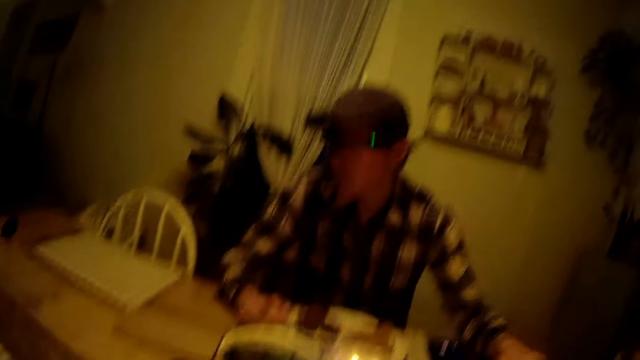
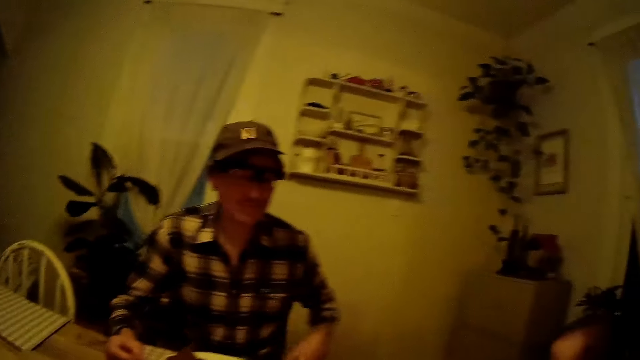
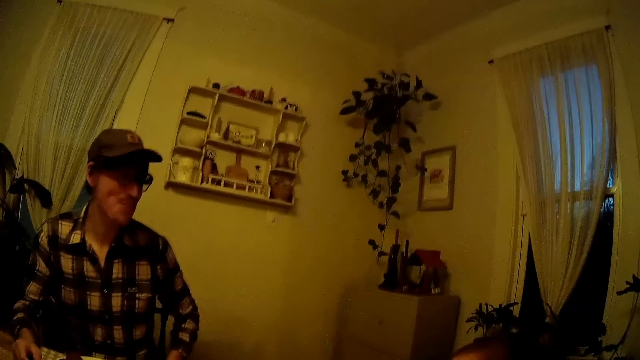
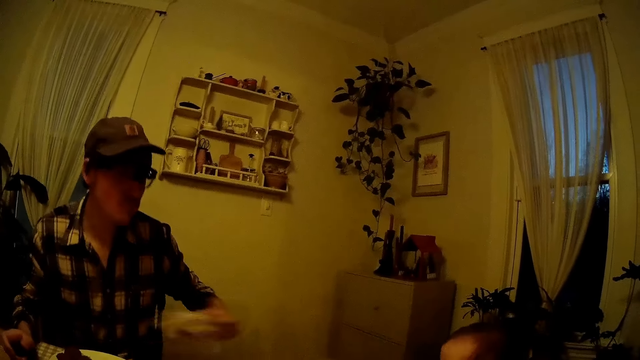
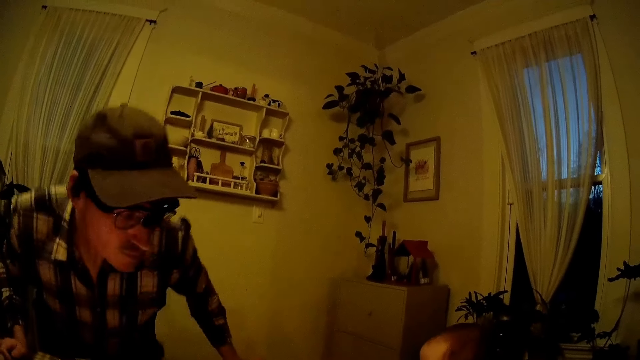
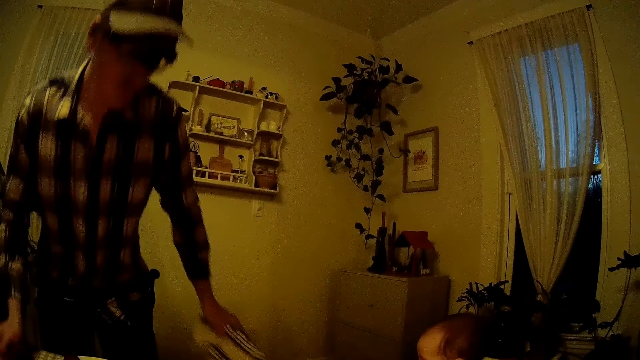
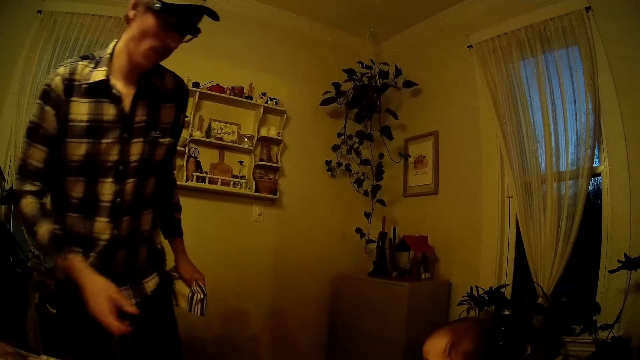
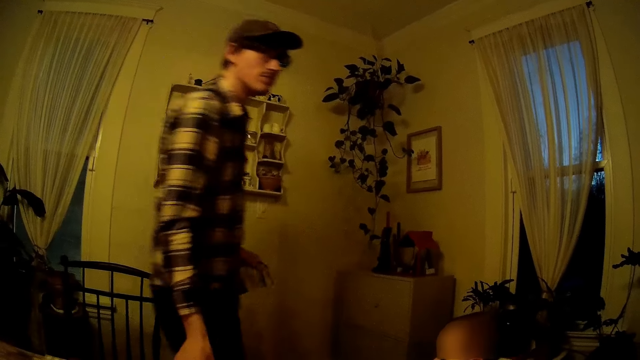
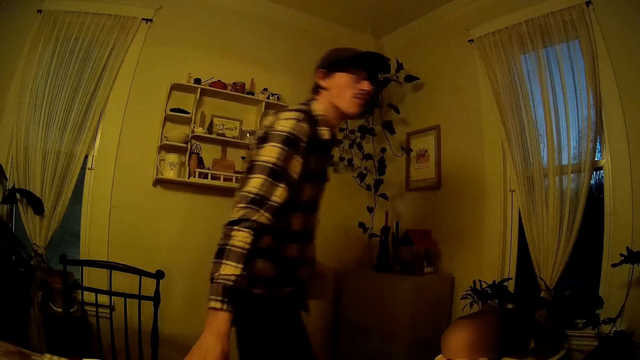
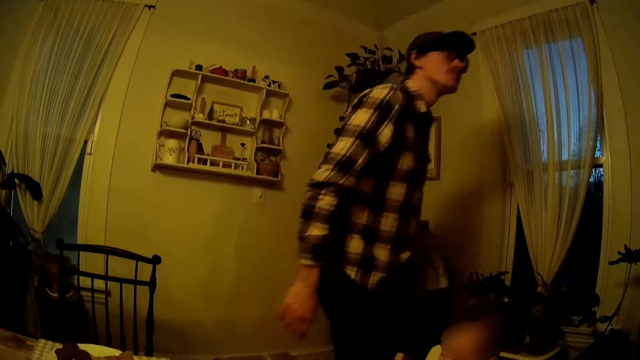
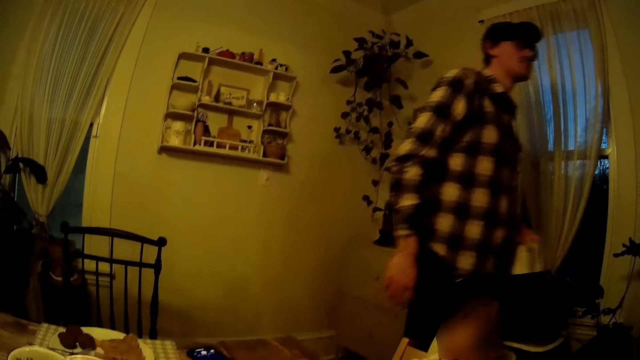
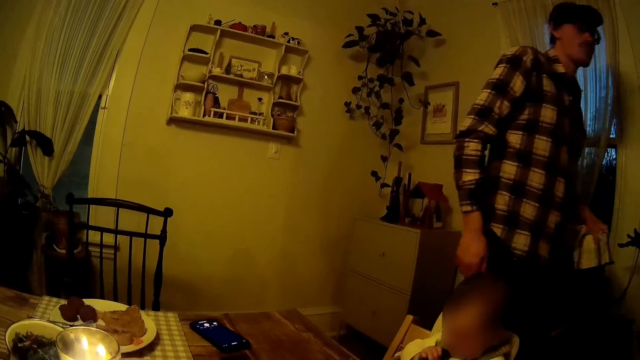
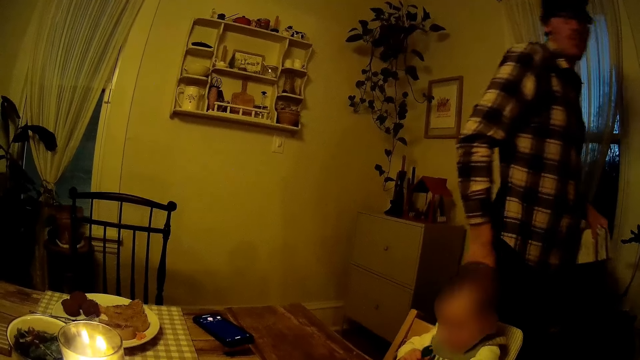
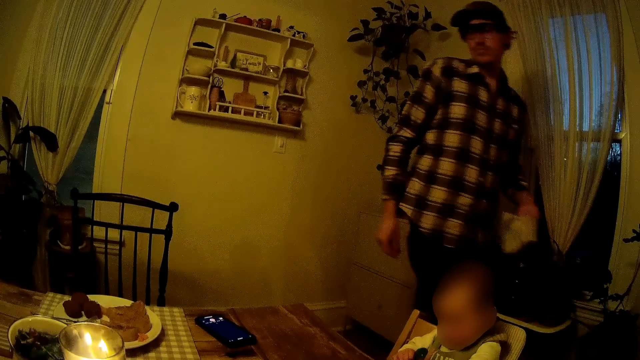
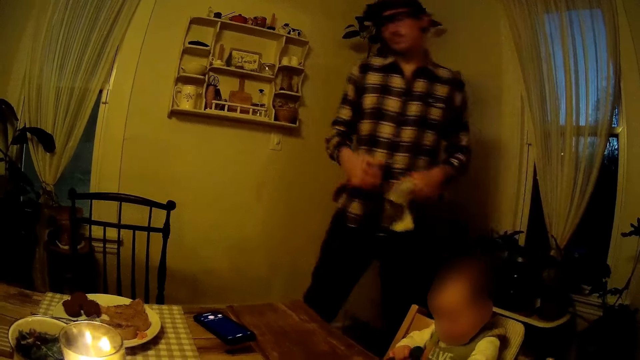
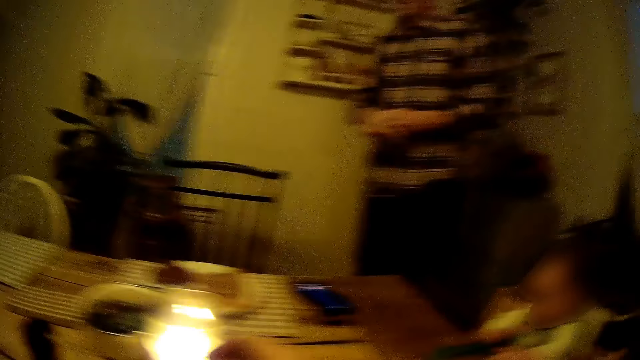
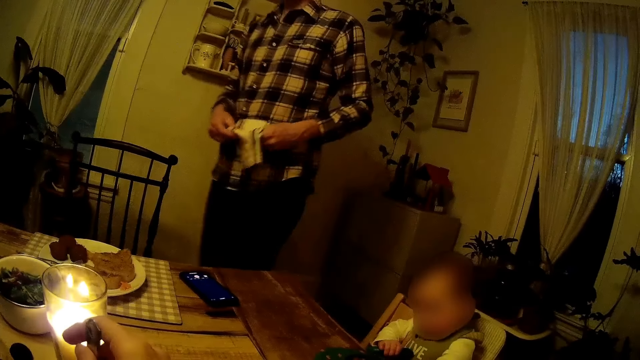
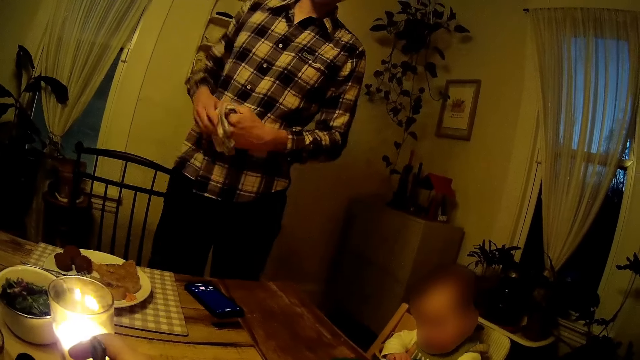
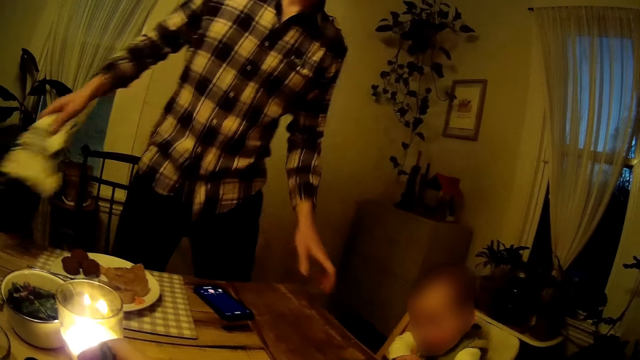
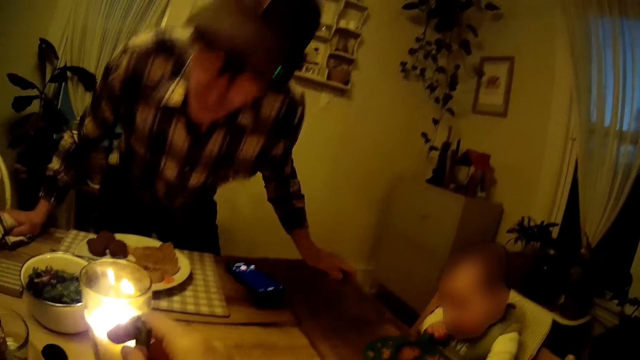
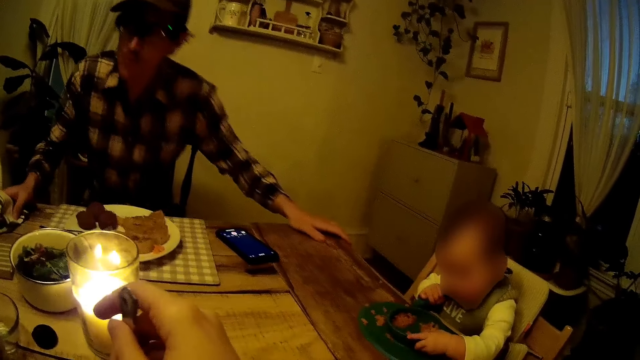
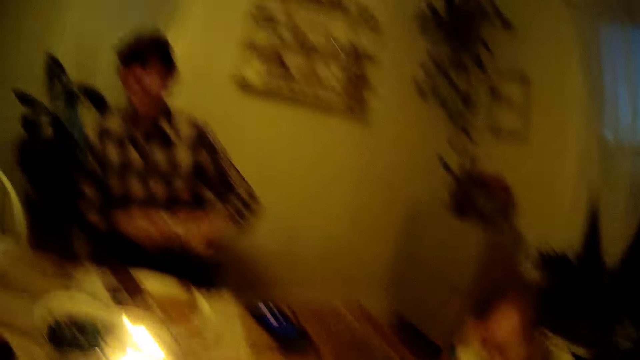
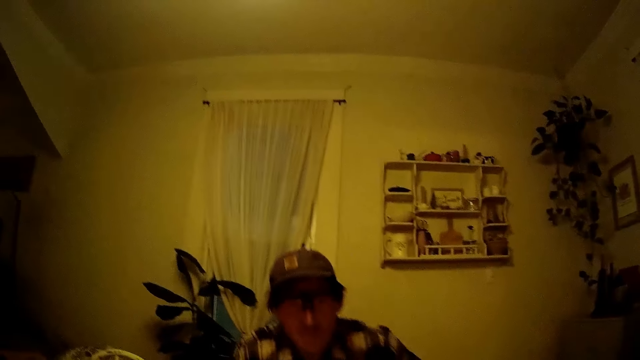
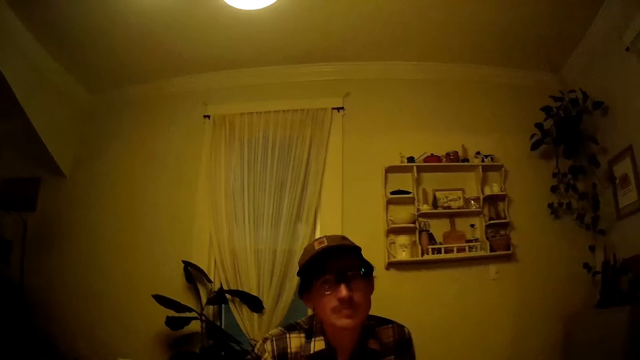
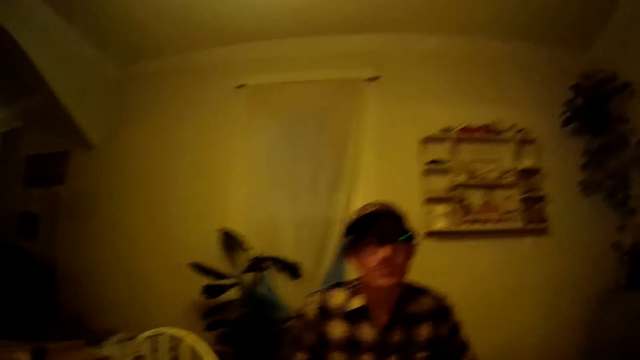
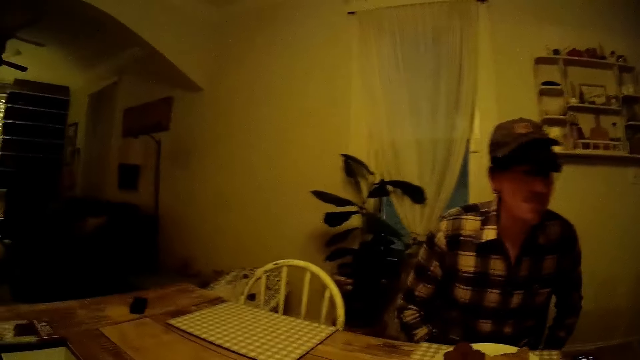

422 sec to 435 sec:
The man stands from the chair with the napkin in his left hand. The man places his right hand on the table. The man holds the napkin with both hands. The man sits on the chair. The man picks up the napkin from the table with his right hand. The man holds the napkin with both hands. The man talks to the camera wearer.

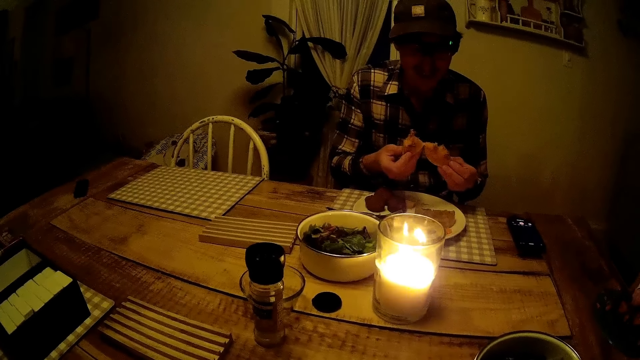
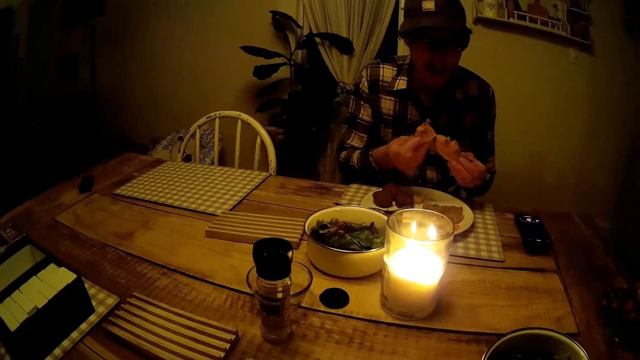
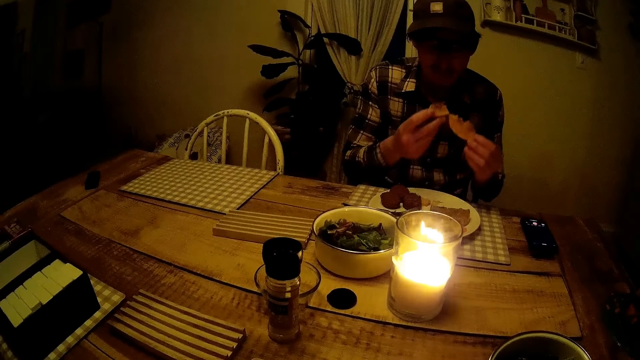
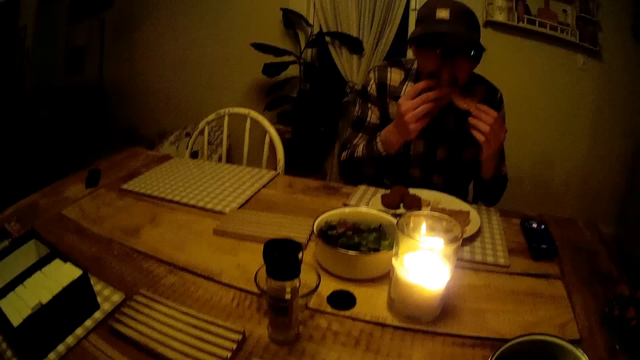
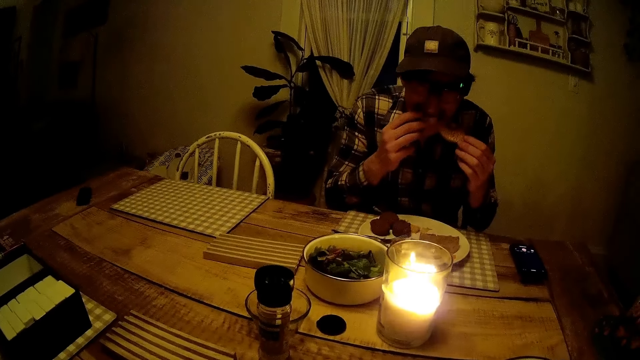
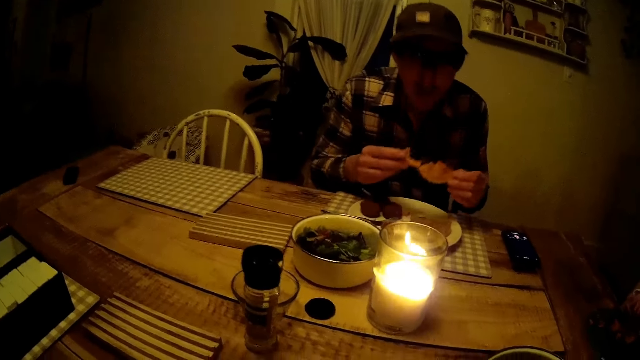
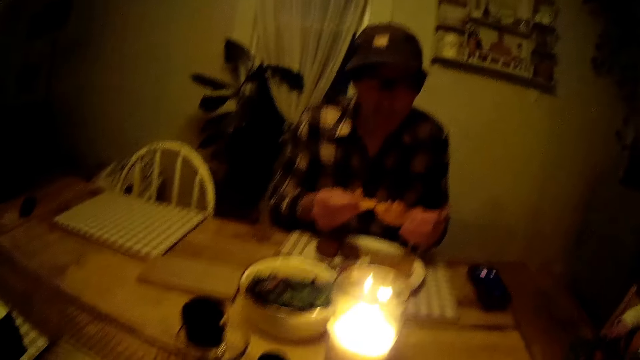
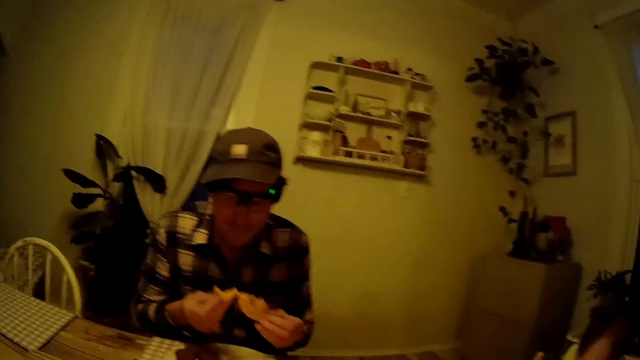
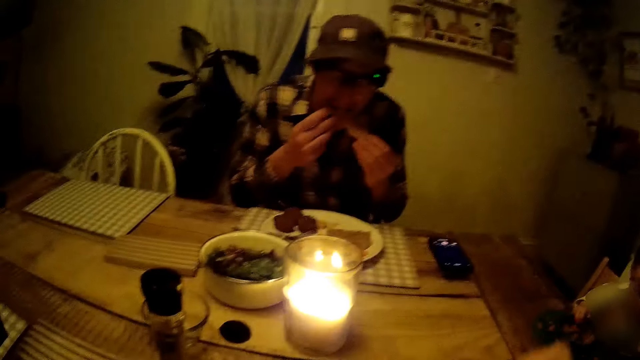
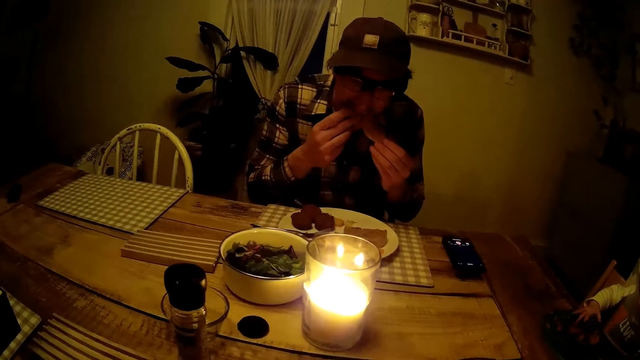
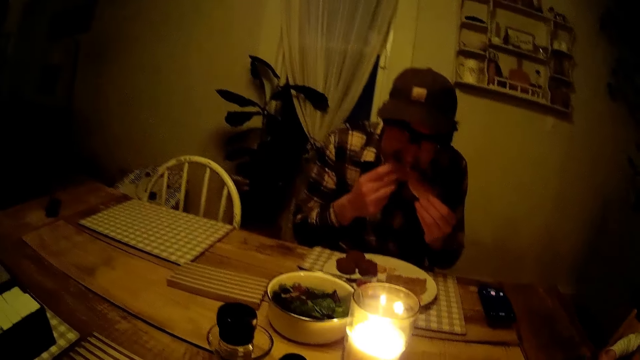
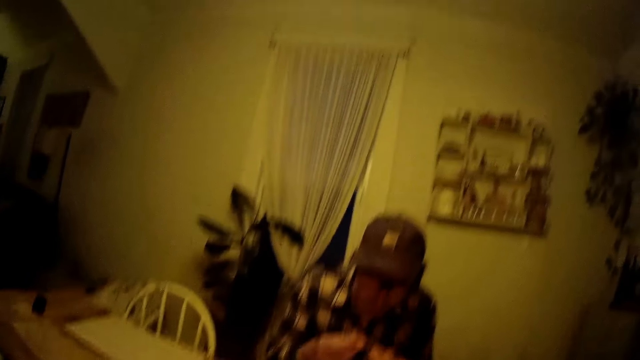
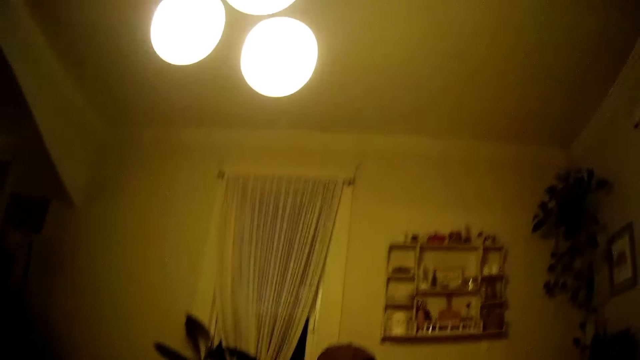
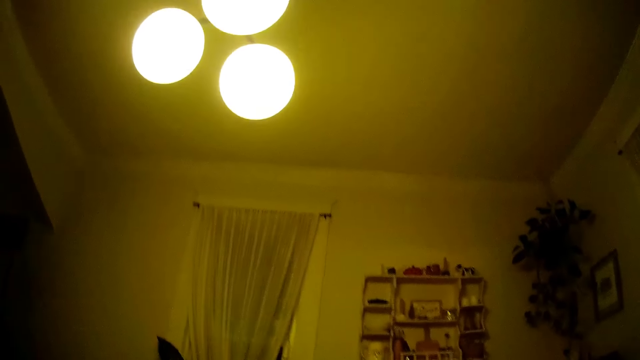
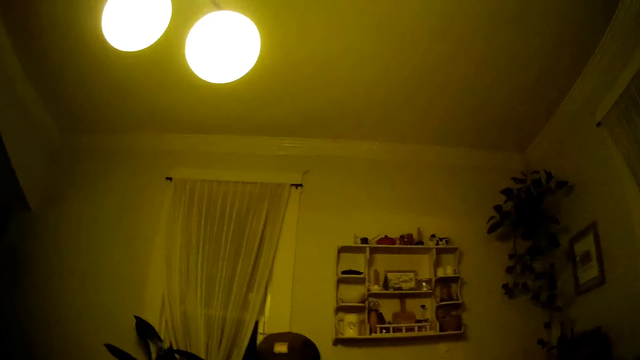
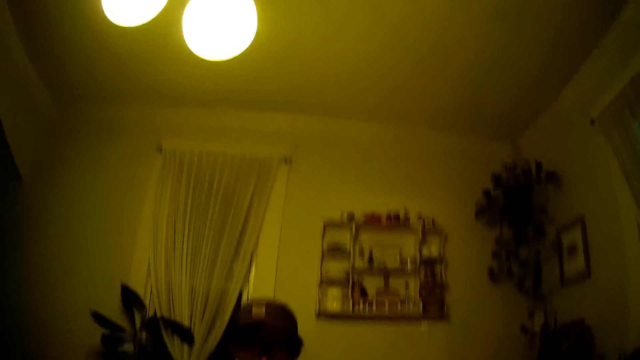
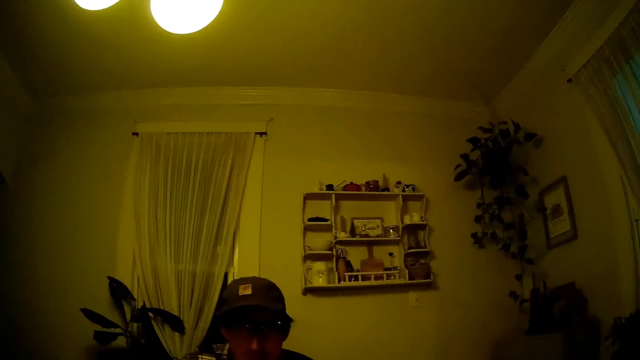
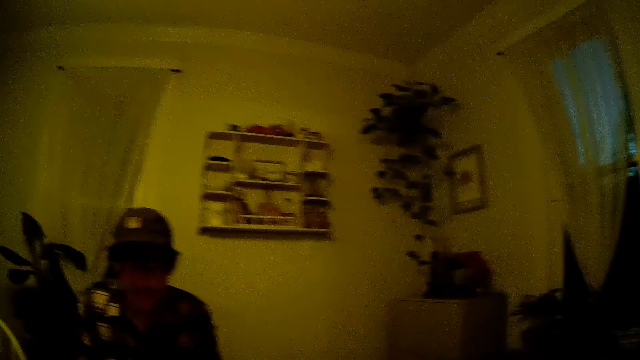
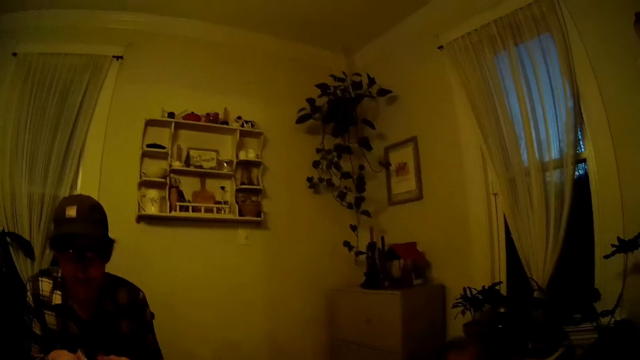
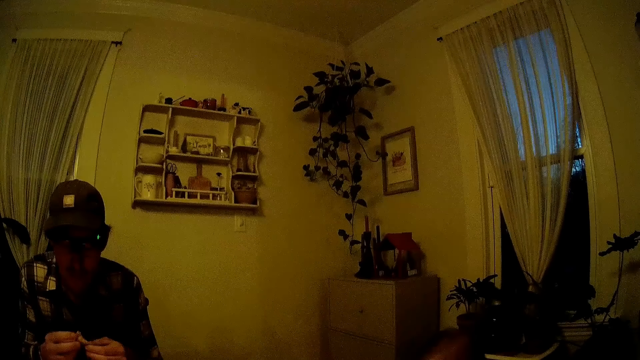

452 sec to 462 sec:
The man eats his food with both hands. The camera wearer mixes the food in the plate on the table with a fork in her right hand. She talks to the man.
